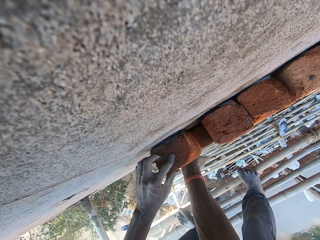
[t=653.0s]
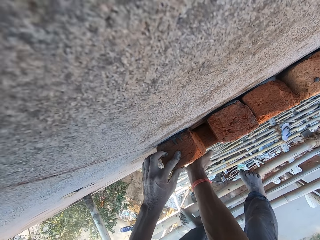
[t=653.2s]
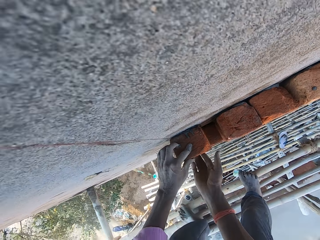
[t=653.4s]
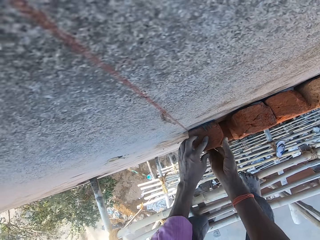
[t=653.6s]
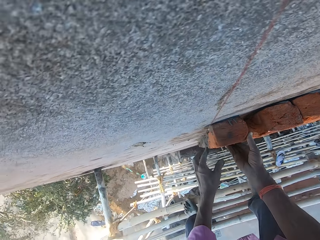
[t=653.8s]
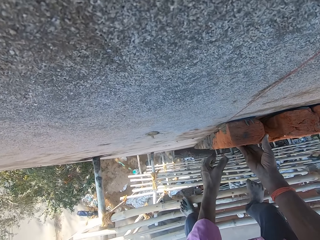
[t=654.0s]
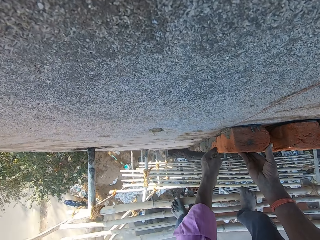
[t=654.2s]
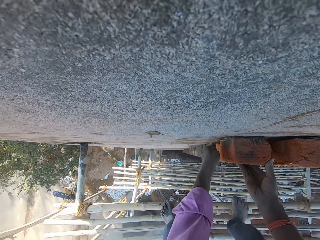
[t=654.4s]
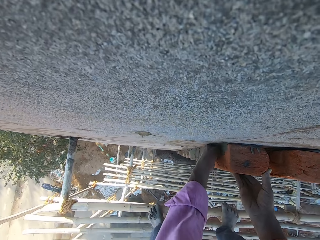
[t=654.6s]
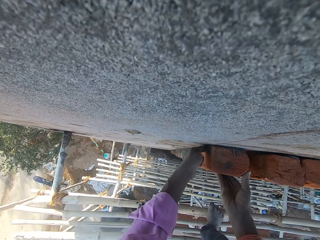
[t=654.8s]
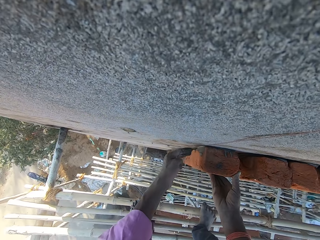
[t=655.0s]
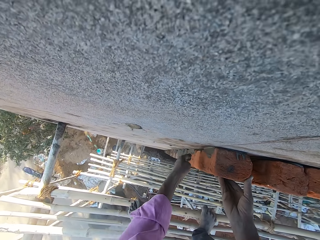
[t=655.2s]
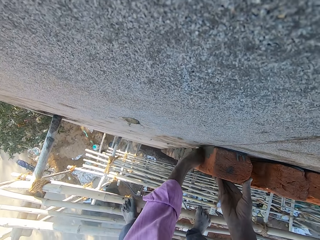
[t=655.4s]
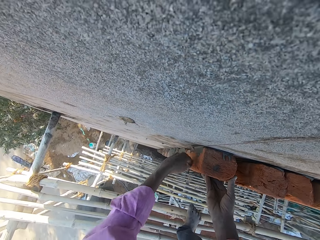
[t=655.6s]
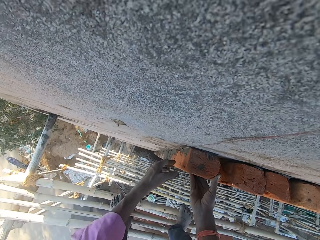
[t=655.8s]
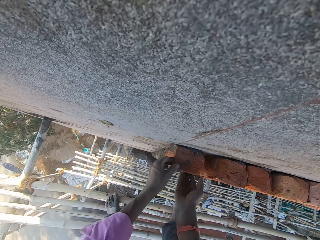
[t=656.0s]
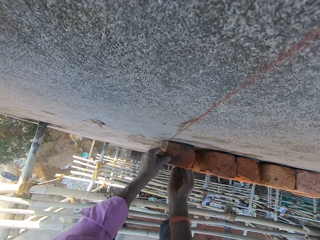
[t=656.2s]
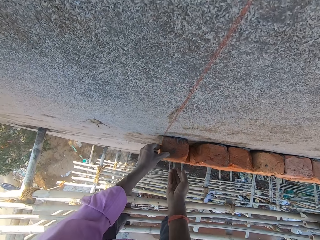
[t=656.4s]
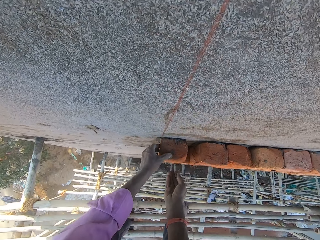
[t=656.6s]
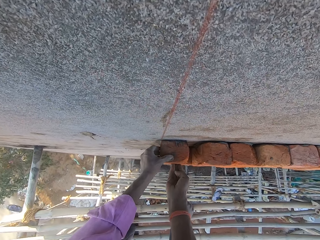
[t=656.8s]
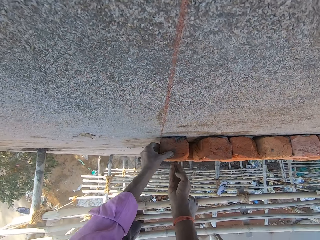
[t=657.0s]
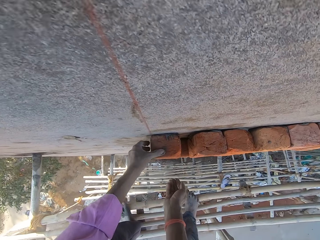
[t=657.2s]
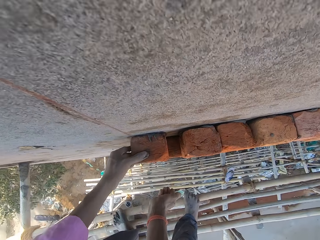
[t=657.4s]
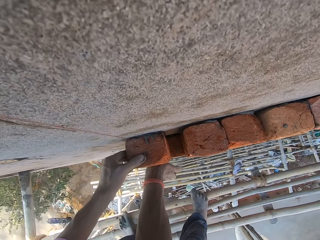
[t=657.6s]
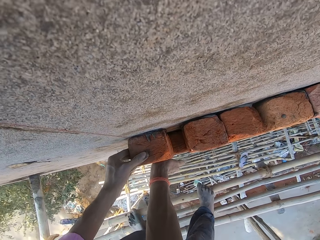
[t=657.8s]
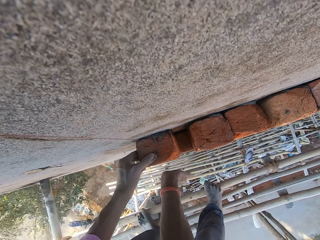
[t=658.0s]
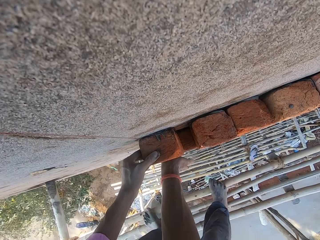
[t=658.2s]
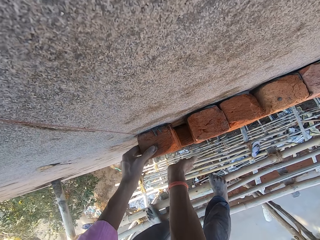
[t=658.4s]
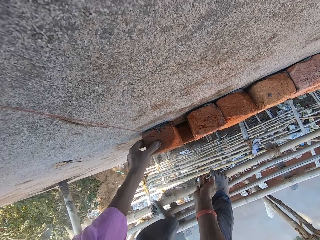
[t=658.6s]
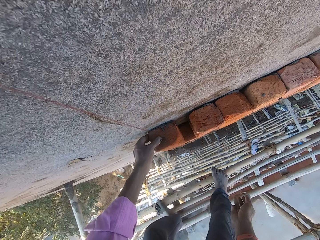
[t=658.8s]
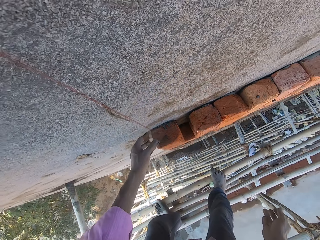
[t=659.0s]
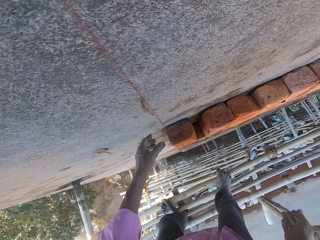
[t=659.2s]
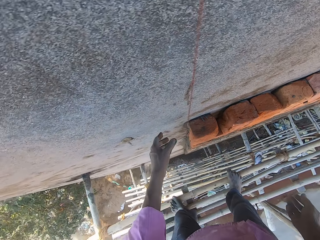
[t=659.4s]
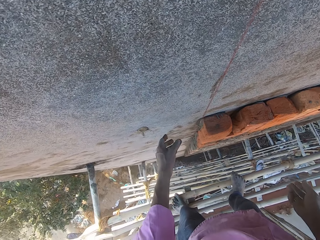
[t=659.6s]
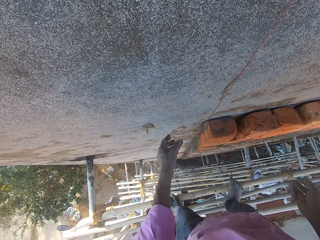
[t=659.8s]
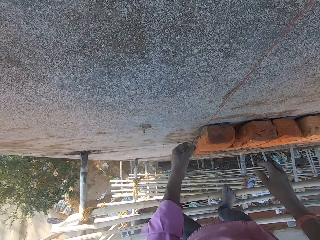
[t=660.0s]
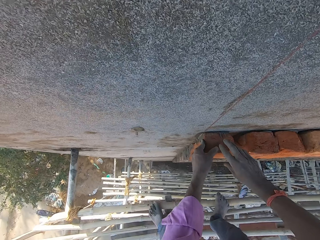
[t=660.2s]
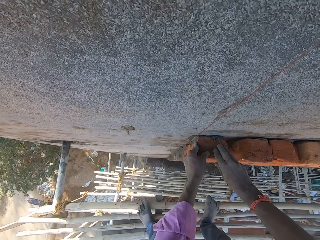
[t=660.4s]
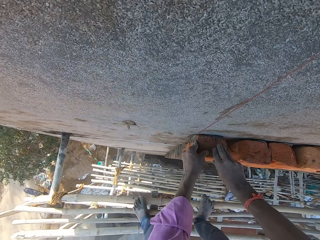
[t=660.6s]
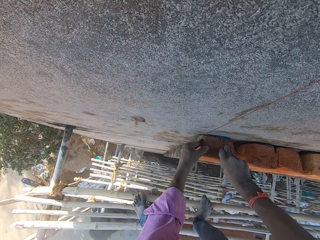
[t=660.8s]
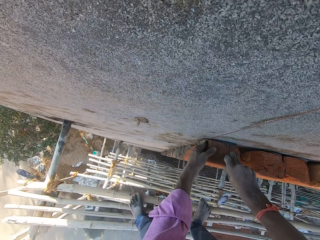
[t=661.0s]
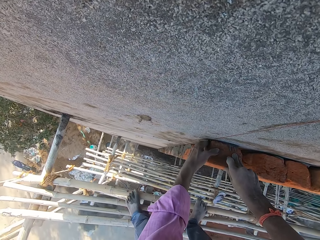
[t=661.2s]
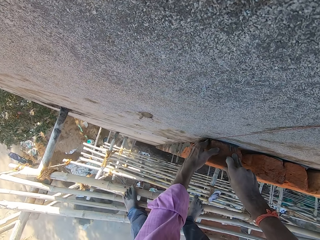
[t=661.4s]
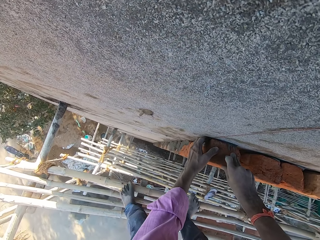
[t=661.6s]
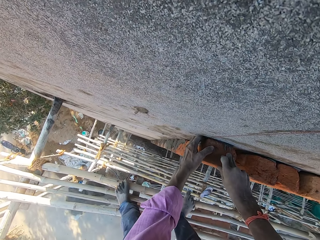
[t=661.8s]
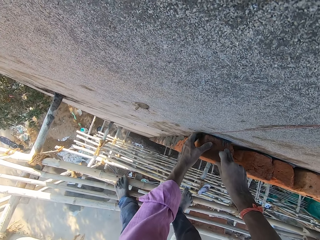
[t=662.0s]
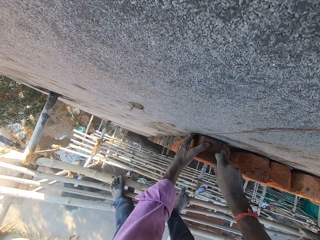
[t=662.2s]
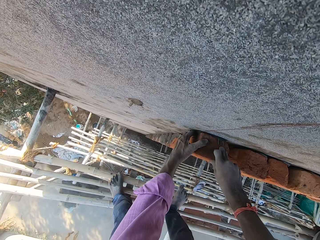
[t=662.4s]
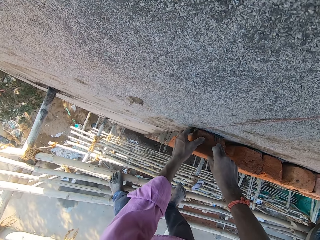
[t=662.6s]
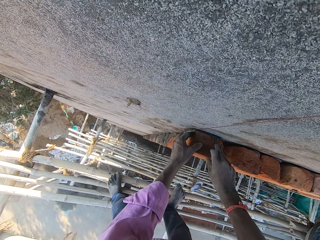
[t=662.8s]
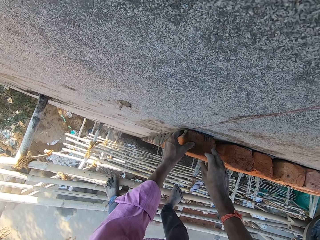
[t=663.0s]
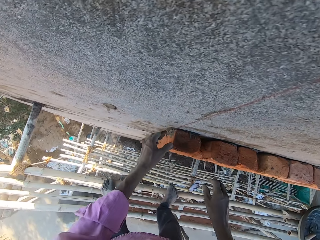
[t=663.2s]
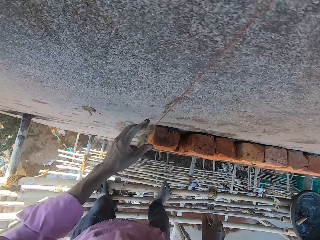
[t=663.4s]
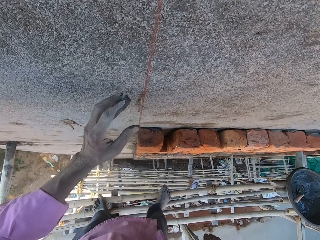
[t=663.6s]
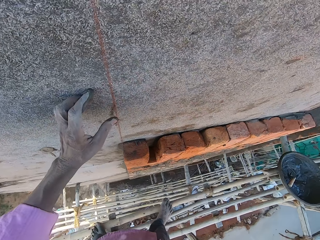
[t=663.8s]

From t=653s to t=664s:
The camera wearer smoothens the concrete with the left hand.

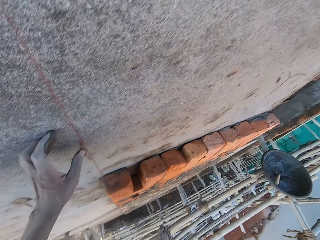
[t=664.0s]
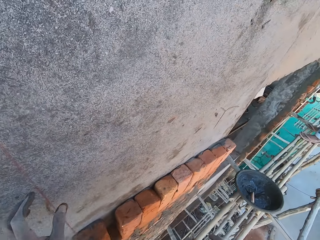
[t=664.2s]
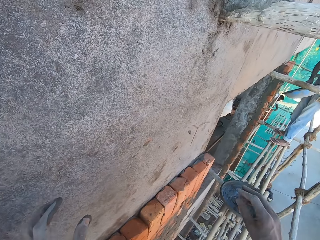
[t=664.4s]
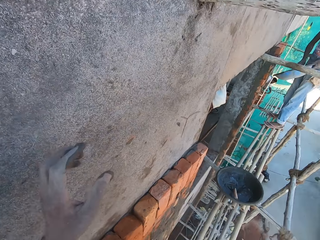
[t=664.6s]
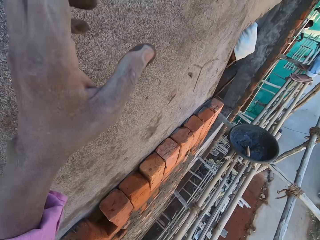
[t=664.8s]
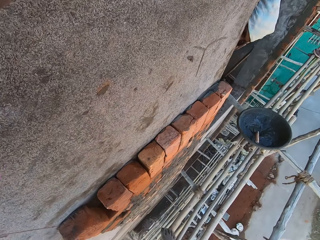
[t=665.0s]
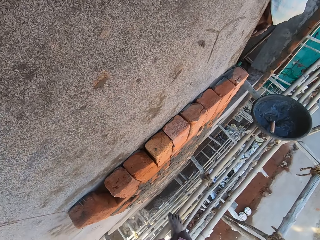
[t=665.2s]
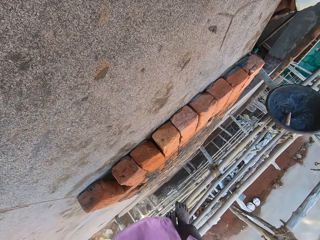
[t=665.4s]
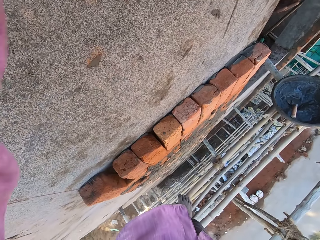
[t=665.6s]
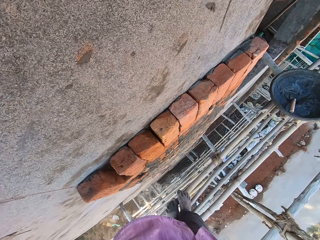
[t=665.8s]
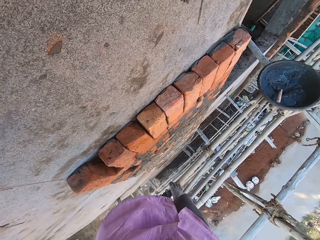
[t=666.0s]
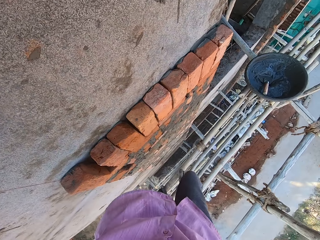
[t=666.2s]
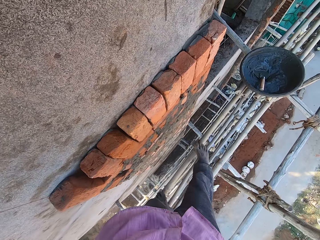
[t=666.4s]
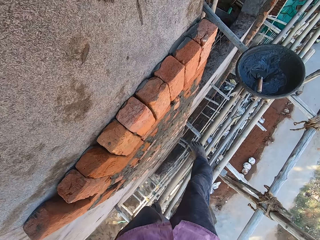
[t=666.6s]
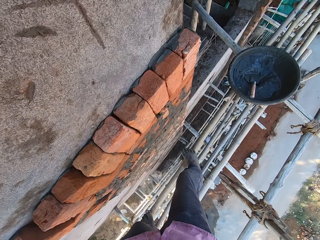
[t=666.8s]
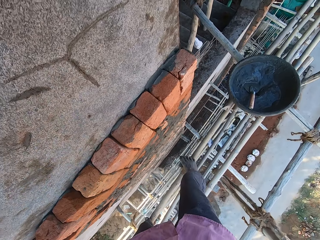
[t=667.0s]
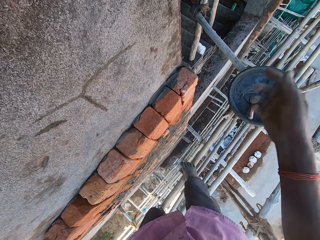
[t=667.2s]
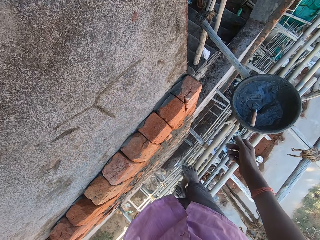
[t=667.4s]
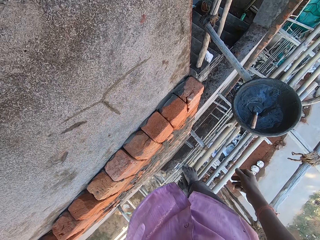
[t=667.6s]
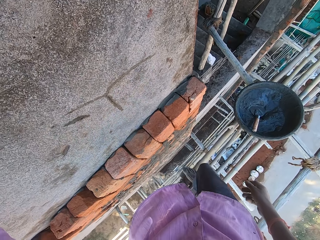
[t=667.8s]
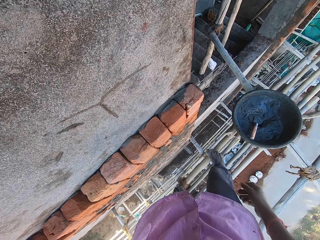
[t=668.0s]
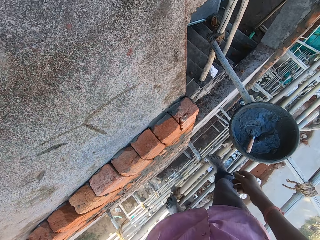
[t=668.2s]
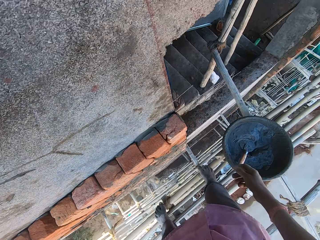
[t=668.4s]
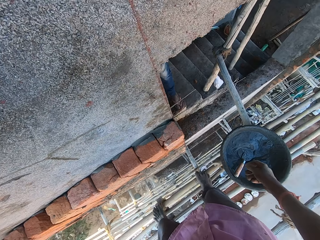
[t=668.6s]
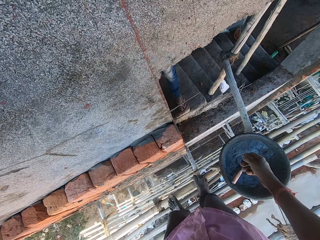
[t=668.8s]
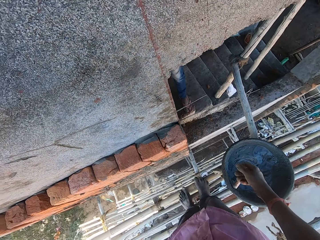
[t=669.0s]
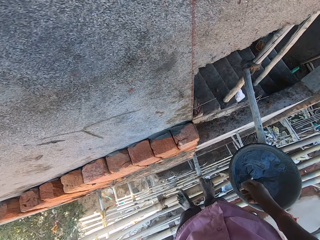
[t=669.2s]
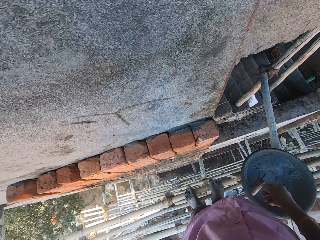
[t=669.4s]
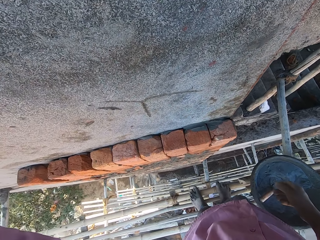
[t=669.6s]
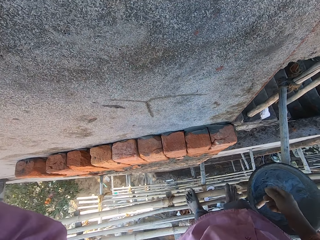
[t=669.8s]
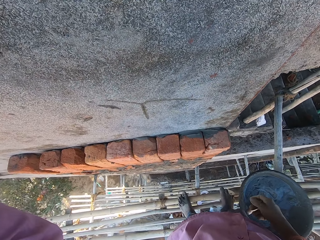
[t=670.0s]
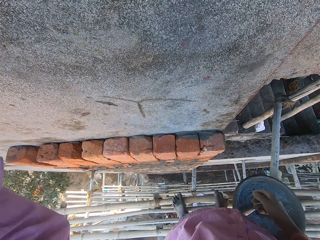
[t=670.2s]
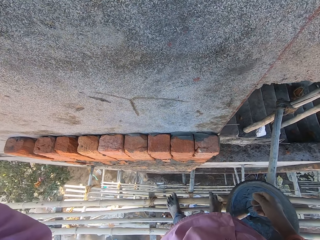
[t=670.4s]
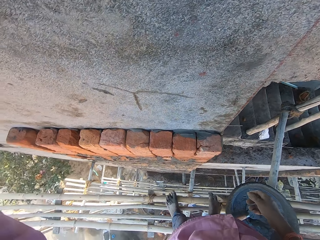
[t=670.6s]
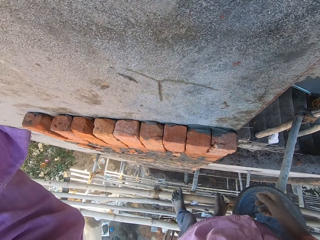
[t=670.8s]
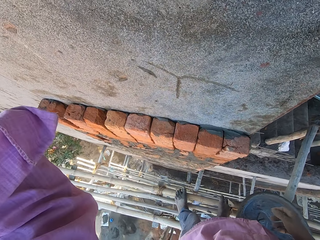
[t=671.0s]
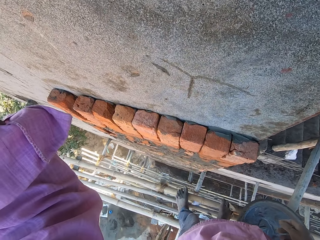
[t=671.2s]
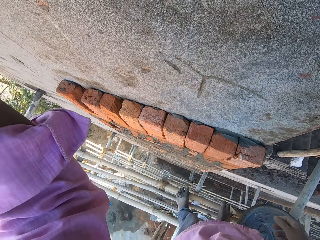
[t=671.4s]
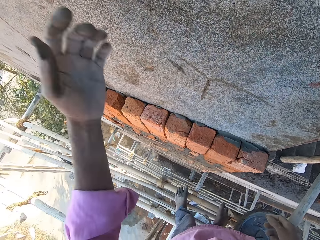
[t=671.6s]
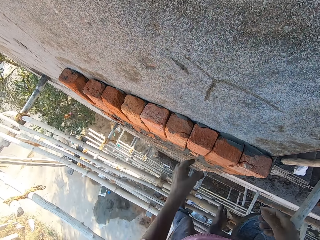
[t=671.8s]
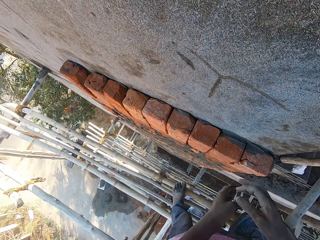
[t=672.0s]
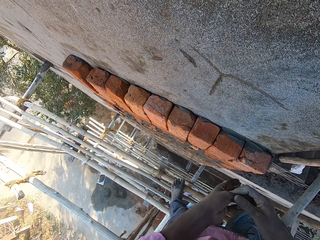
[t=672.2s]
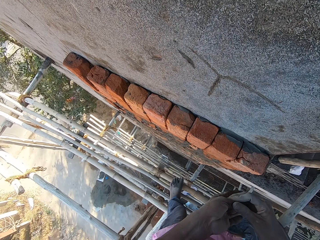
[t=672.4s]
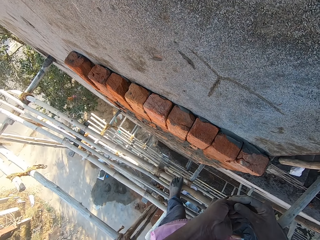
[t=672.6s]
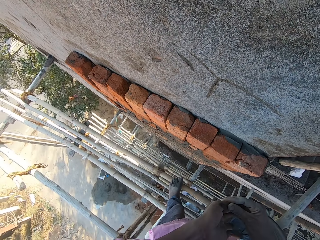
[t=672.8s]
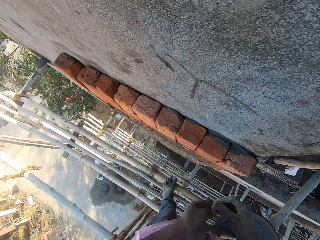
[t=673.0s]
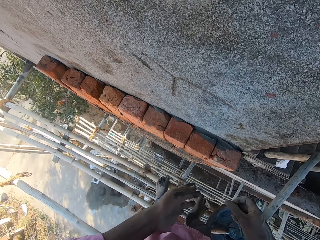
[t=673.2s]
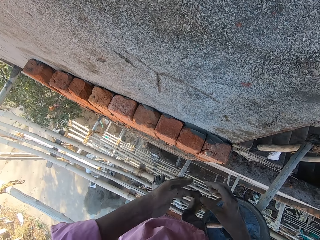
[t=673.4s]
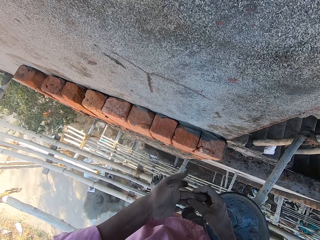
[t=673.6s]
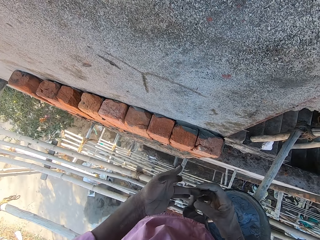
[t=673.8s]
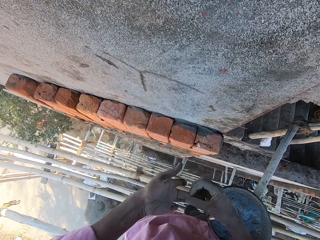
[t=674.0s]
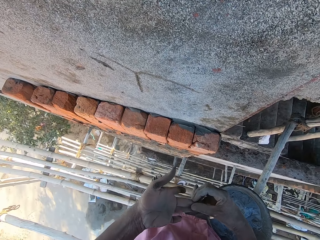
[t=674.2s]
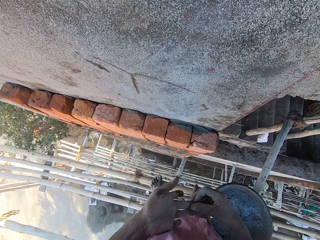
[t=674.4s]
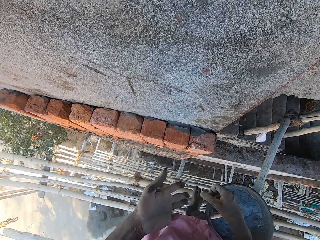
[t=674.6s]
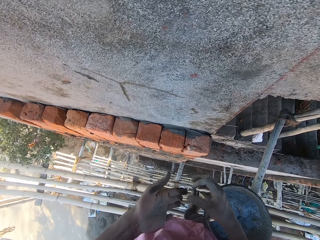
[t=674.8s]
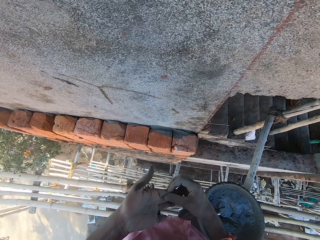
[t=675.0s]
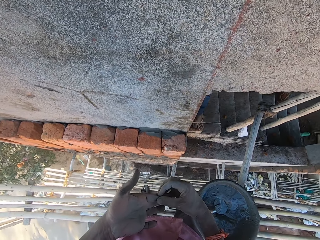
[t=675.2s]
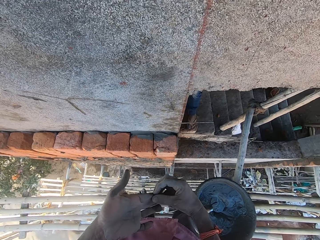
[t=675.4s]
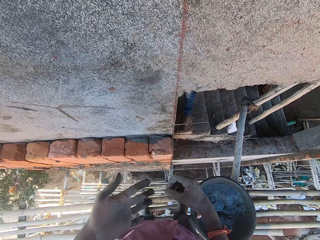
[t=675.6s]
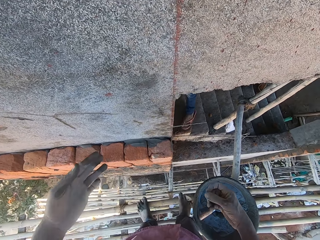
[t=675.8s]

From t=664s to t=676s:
The camera wearer interacts with the man. He lifts the left hand. He cleans his left hand with his right hand.
